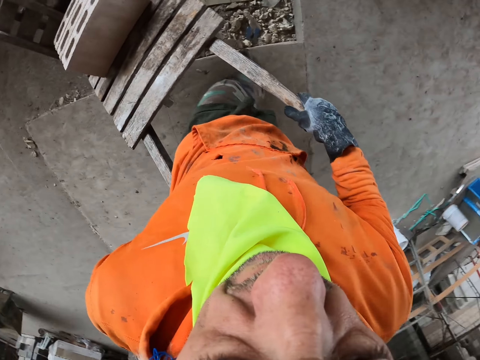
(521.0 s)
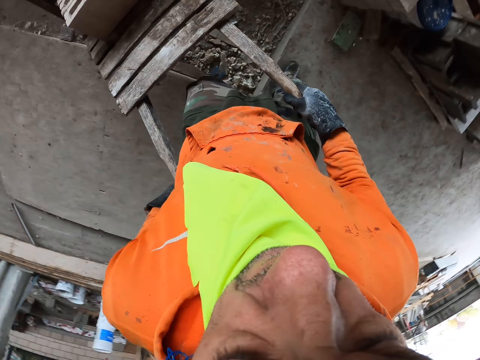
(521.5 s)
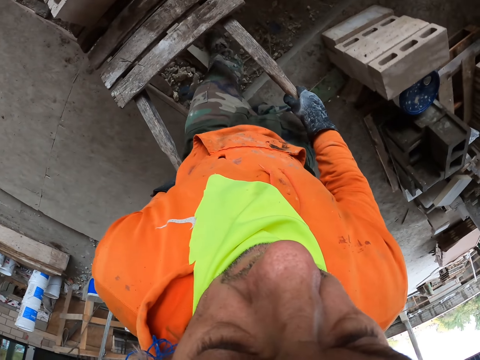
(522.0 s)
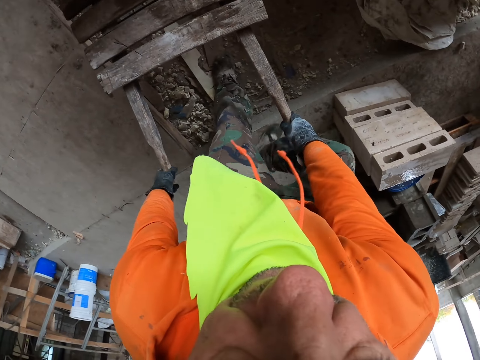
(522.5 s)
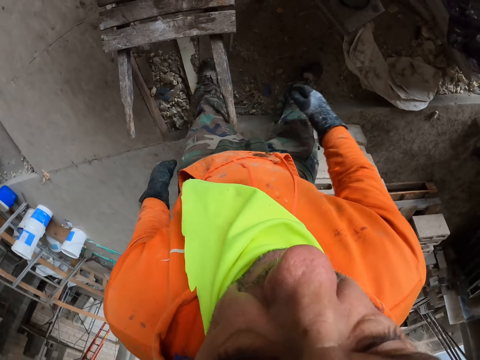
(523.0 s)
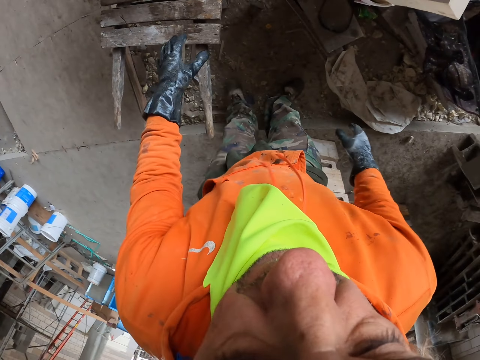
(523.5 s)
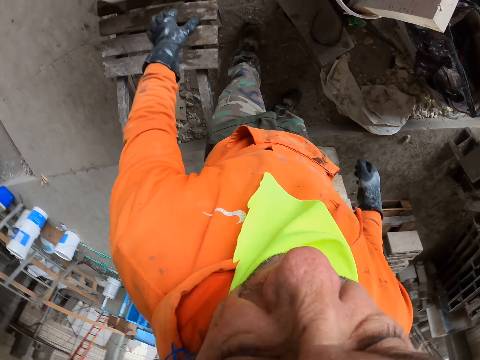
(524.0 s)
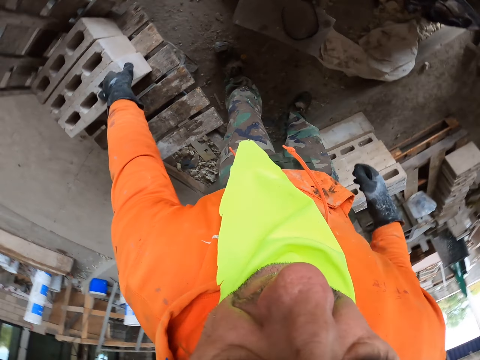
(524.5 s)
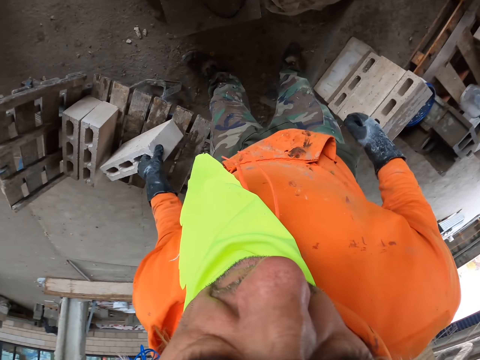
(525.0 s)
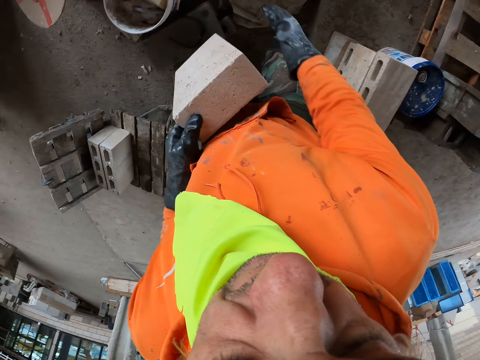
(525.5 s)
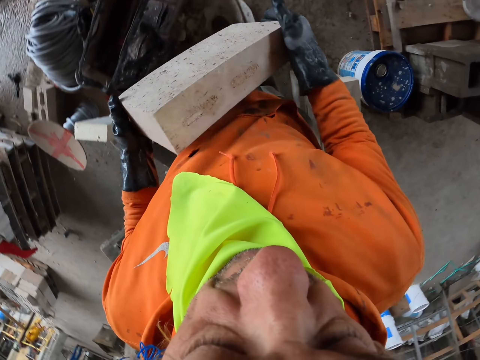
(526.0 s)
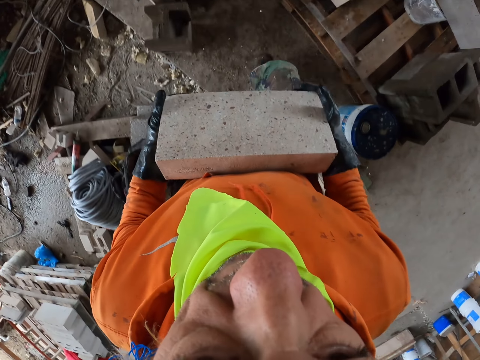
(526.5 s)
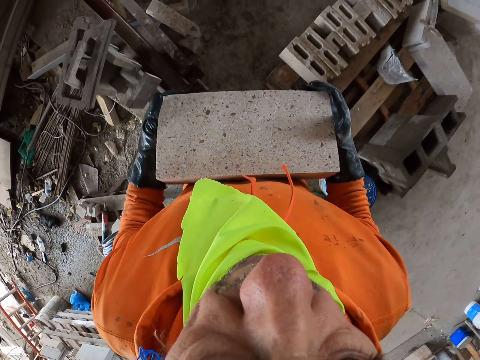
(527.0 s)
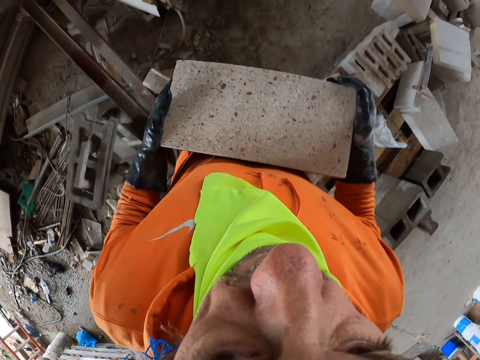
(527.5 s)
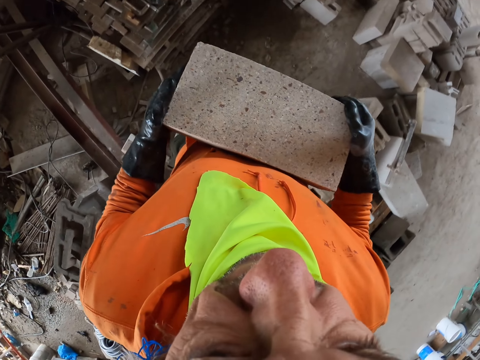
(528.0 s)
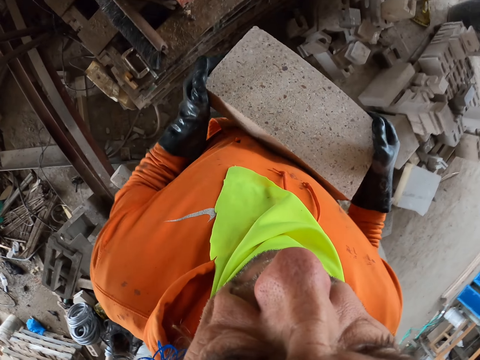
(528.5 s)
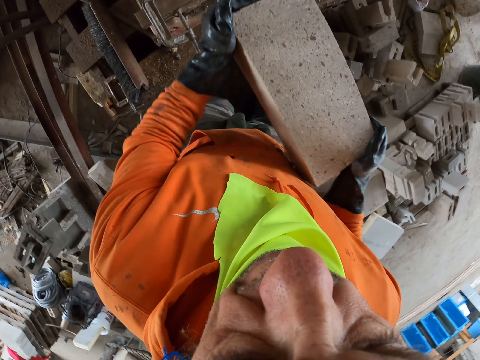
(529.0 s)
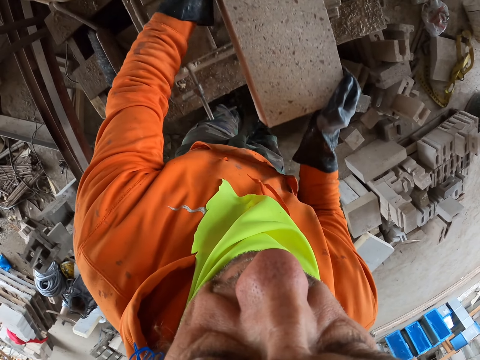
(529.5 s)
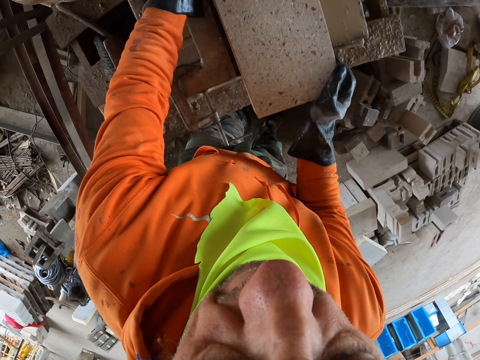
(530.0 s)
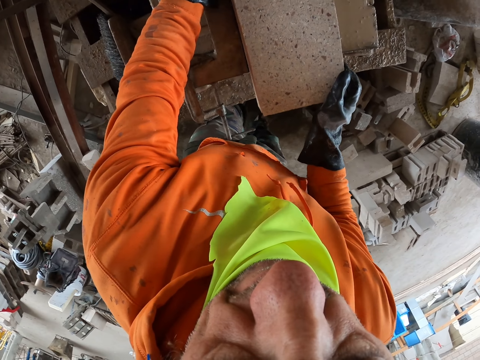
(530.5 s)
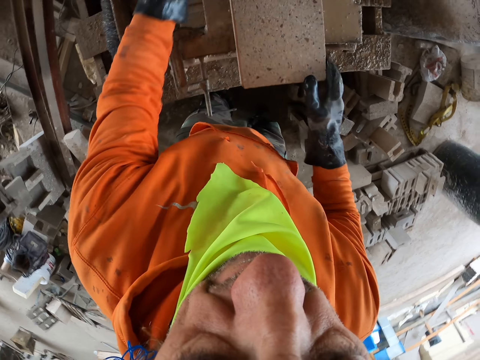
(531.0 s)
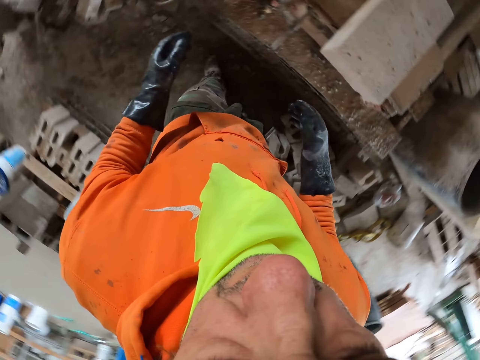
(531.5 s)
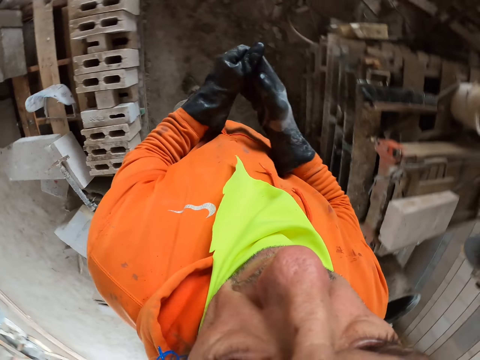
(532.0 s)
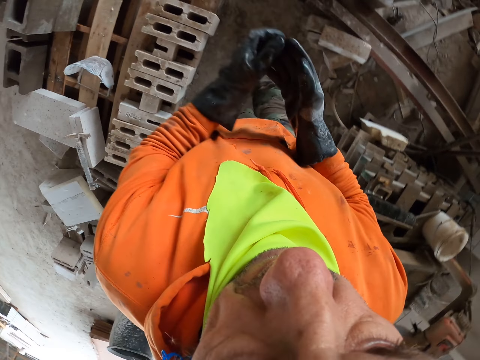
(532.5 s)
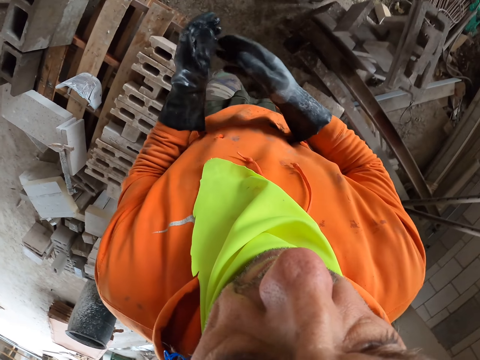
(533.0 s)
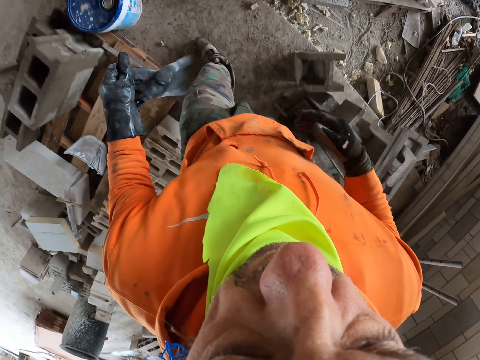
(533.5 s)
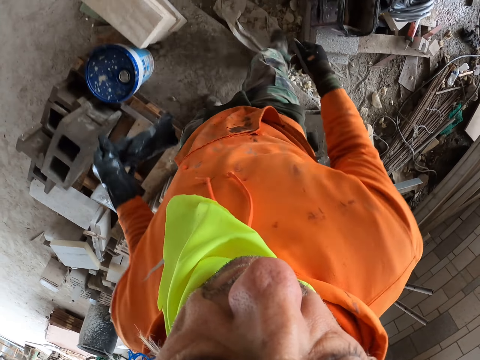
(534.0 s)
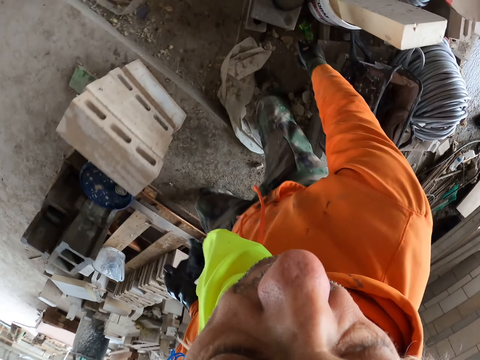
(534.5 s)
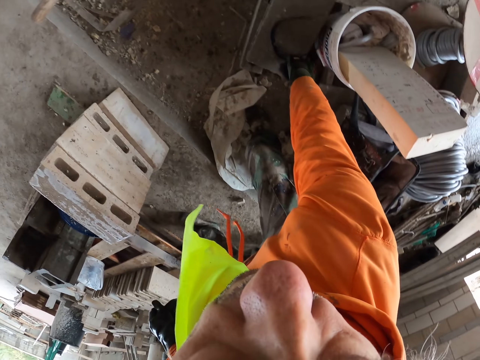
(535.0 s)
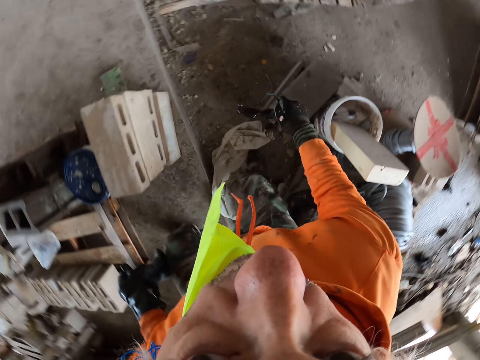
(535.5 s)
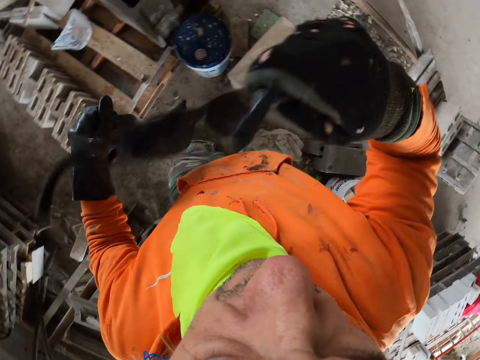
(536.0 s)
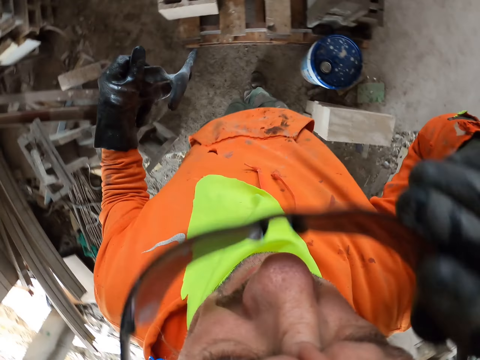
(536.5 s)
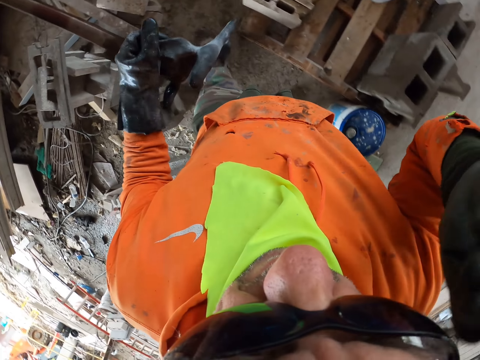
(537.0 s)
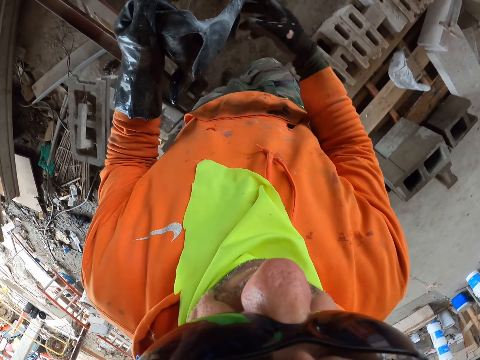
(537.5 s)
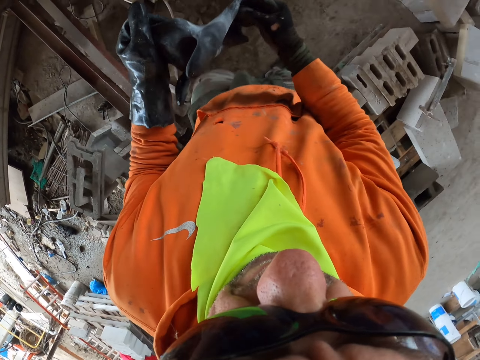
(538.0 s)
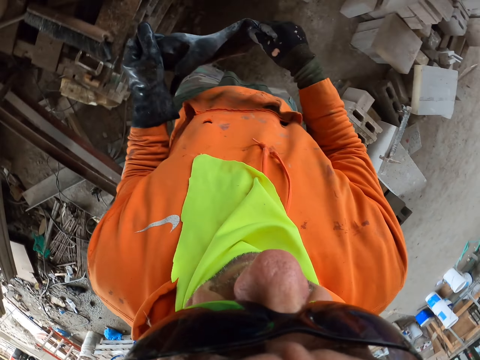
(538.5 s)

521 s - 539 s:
The camera wearer stops the cart. They put down the wooden wheelbarrow. They pick up a concrete block and hold the concrete block with hands. They walk towards a block cutting machine. They put down the concrete block on the block cutting machine. They pull a glove. They remove a glove. They pick up safety glasses. They wear the safety glasses.

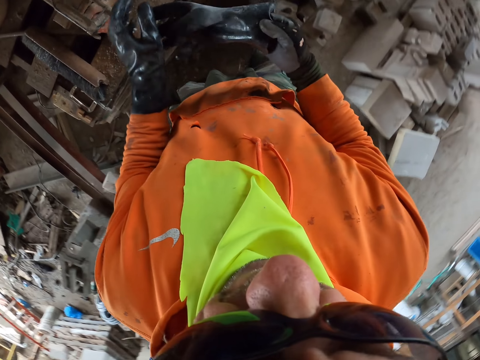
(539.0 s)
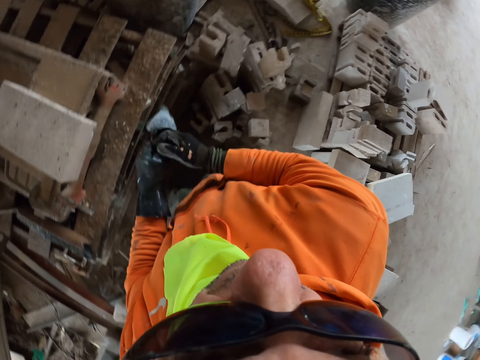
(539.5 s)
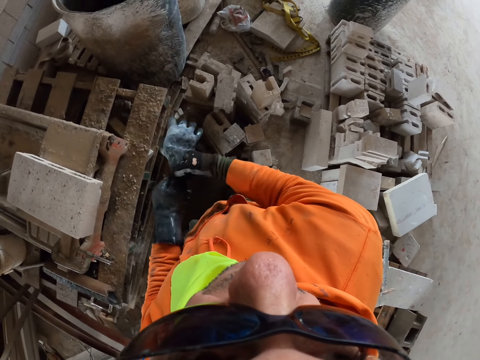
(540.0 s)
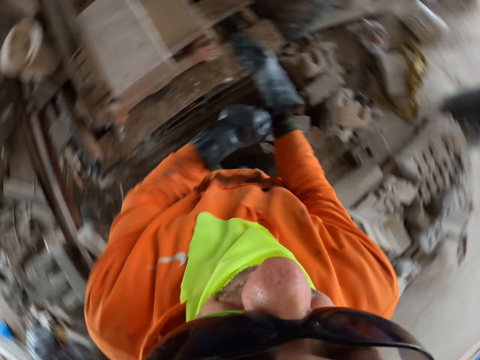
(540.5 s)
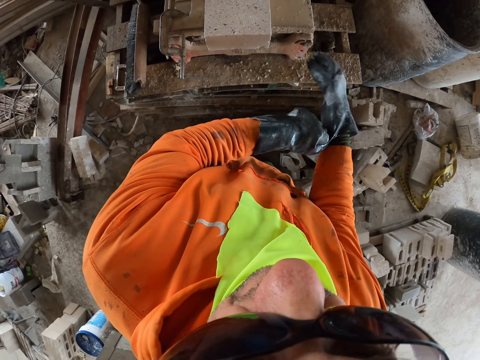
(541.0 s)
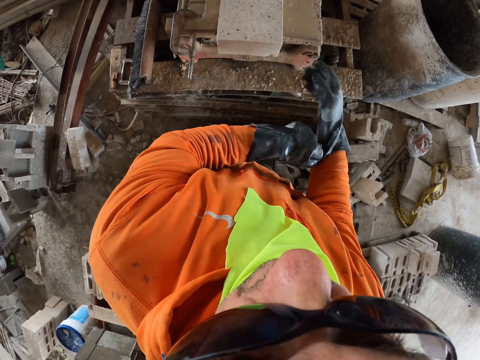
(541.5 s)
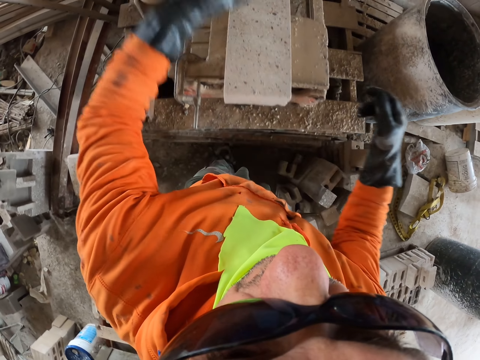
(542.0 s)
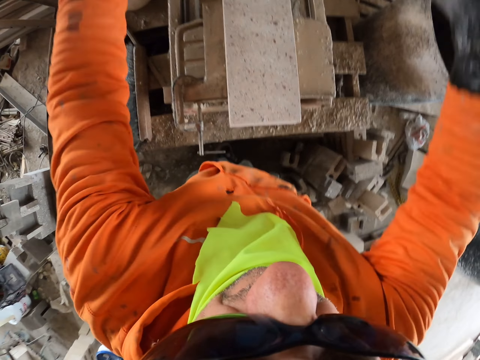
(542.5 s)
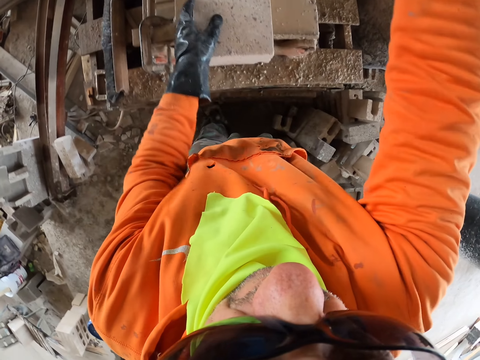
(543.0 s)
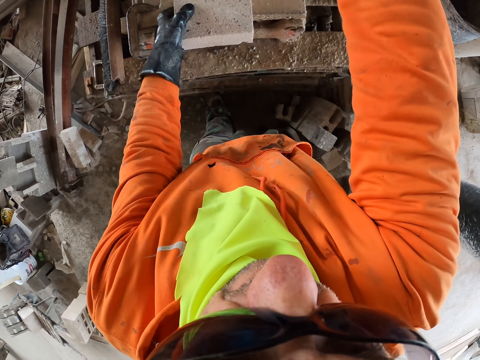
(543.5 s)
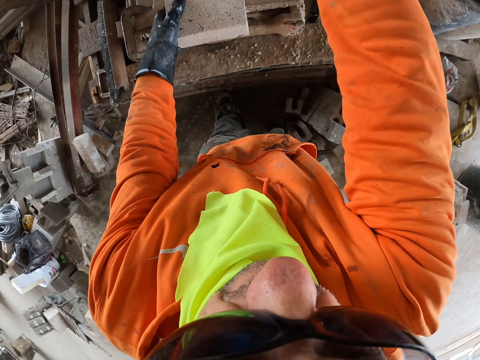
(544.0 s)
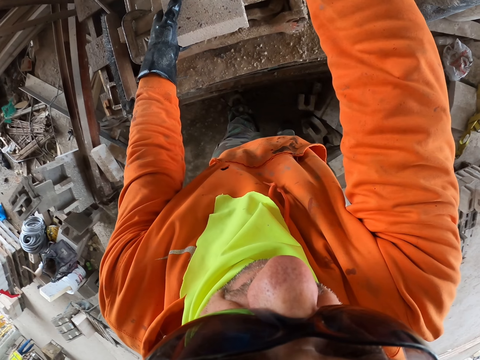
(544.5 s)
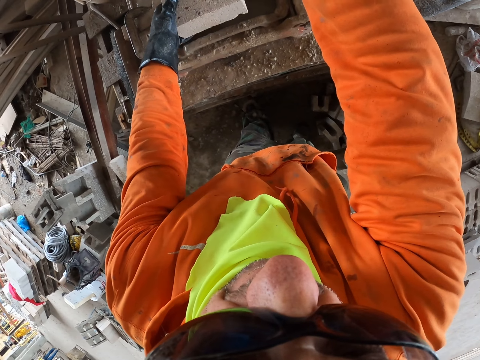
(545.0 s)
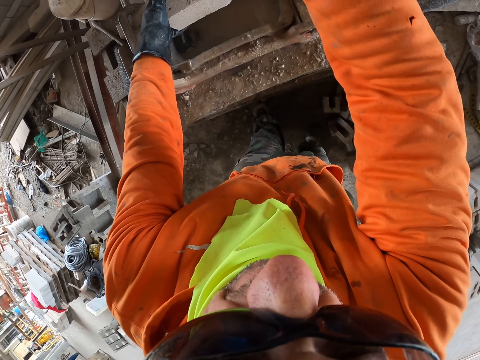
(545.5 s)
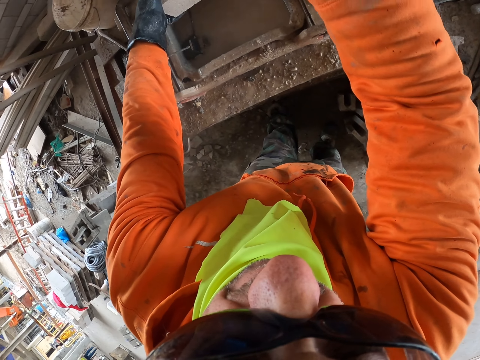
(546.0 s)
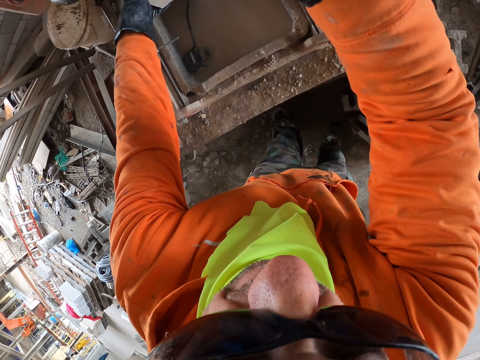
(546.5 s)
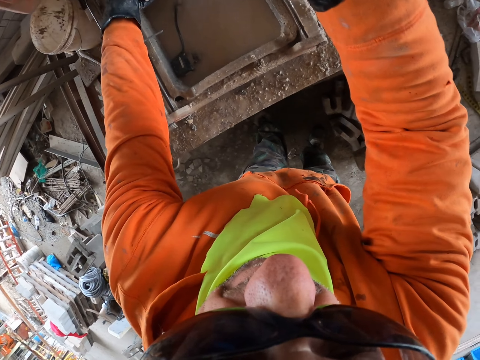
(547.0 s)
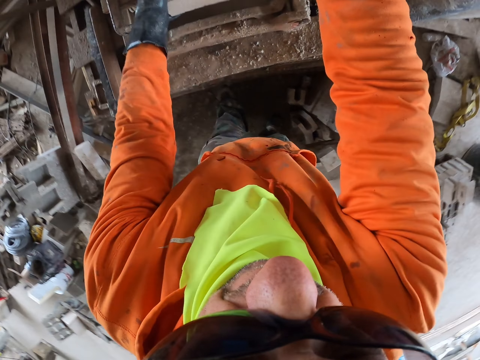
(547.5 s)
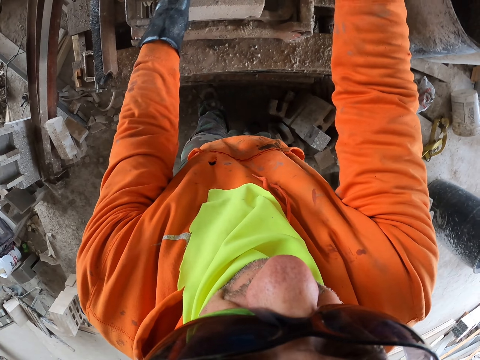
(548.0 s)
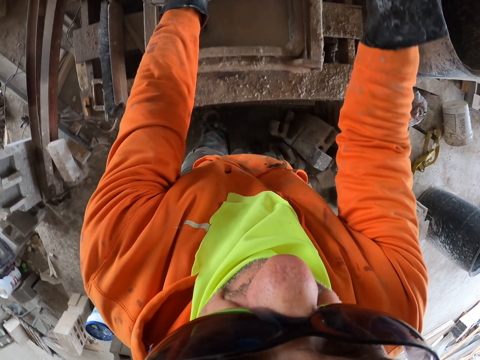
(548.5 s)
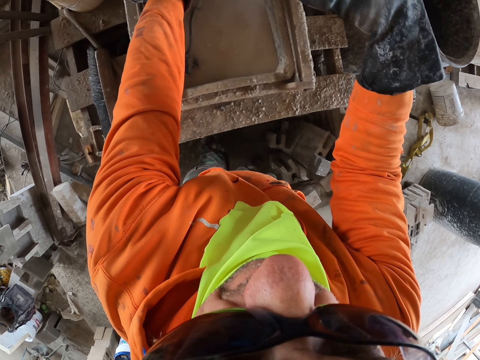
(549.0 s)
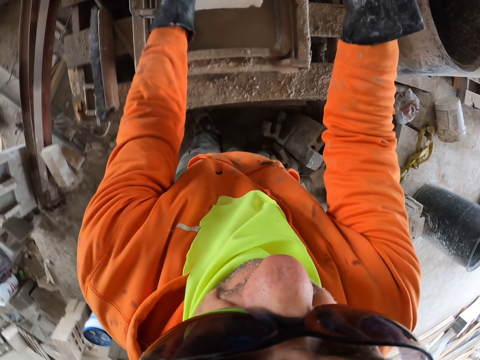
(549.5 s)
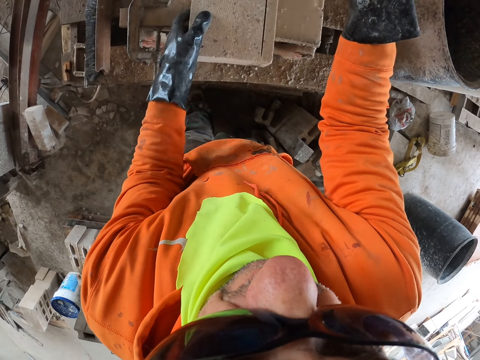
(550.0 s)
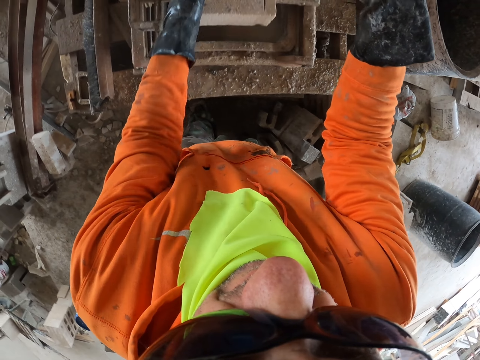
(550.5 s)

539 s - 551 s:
The camera wearer wears a glove. They hold a concrete block with a hand. They cut the concrete block with a block cutting machine.
